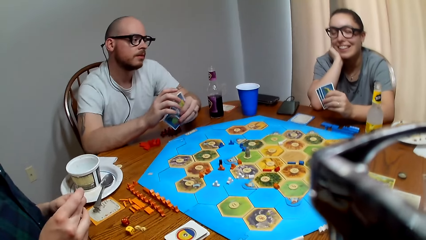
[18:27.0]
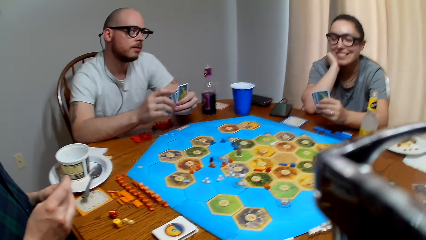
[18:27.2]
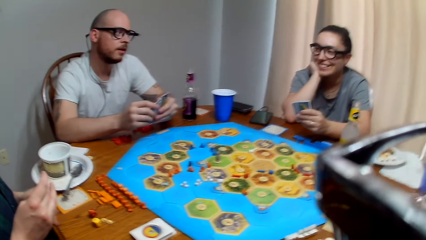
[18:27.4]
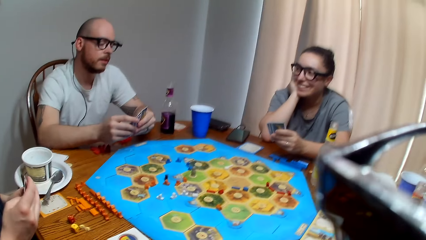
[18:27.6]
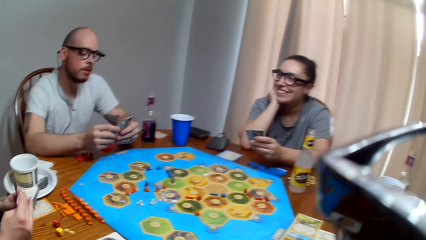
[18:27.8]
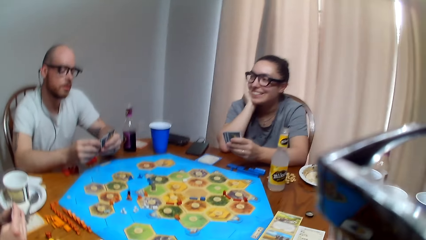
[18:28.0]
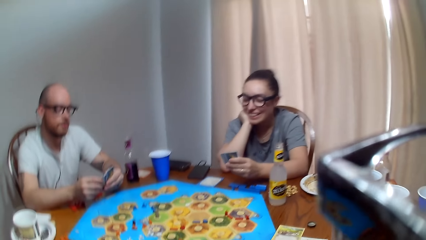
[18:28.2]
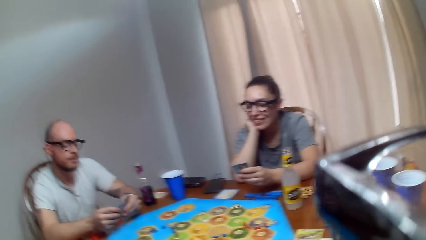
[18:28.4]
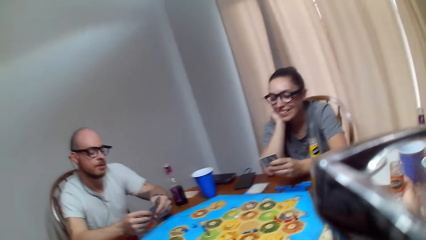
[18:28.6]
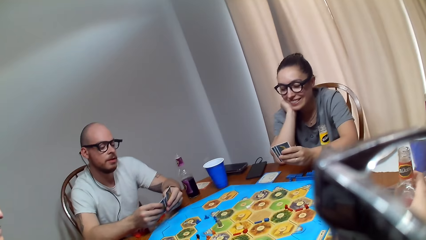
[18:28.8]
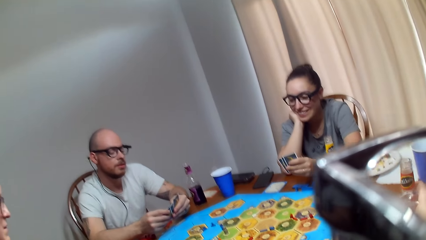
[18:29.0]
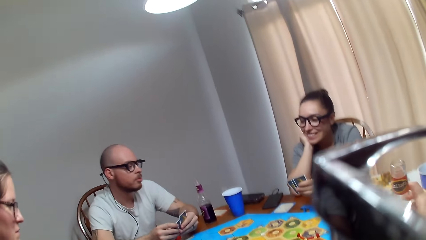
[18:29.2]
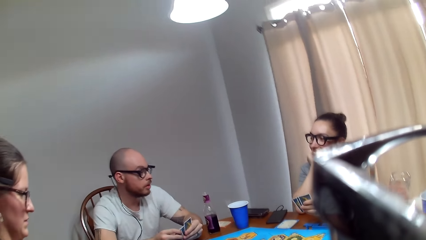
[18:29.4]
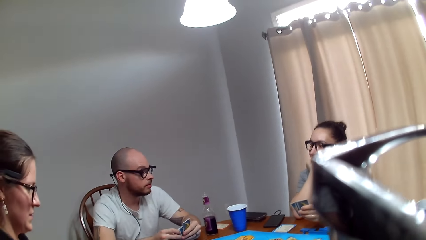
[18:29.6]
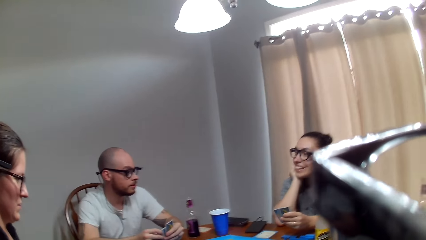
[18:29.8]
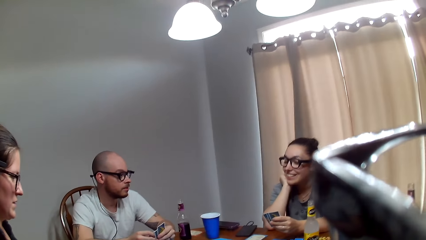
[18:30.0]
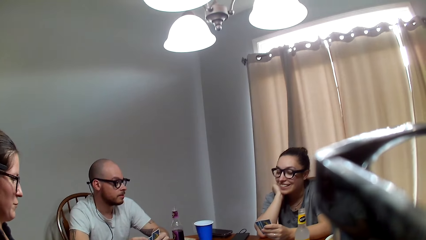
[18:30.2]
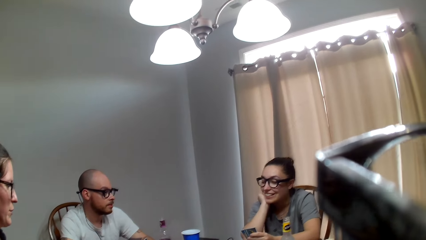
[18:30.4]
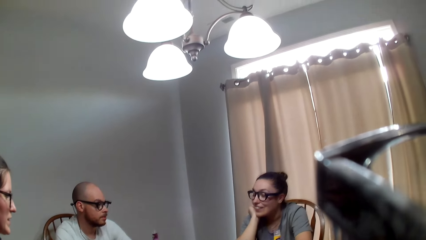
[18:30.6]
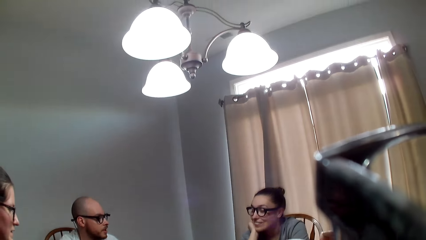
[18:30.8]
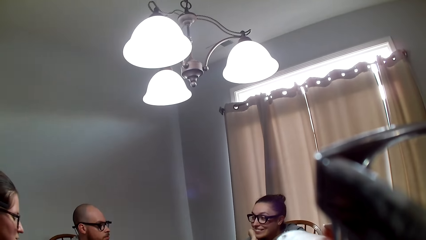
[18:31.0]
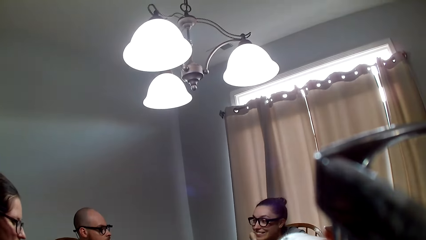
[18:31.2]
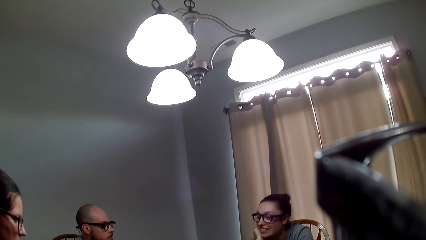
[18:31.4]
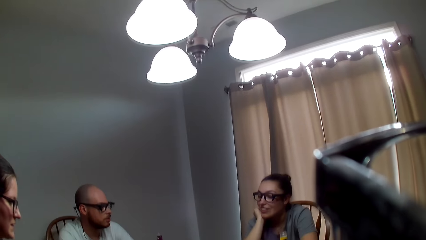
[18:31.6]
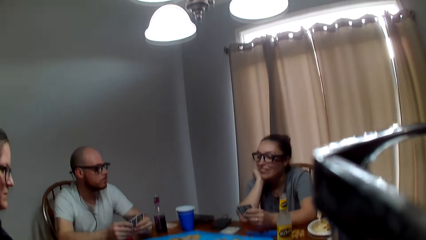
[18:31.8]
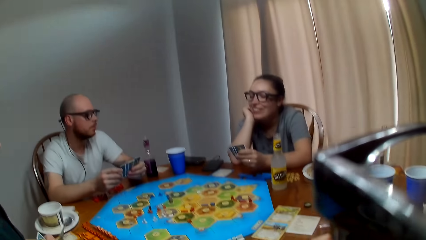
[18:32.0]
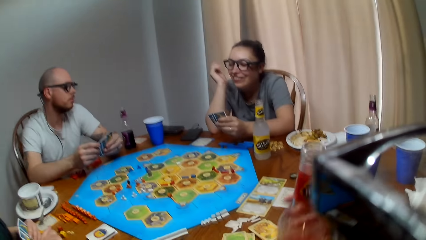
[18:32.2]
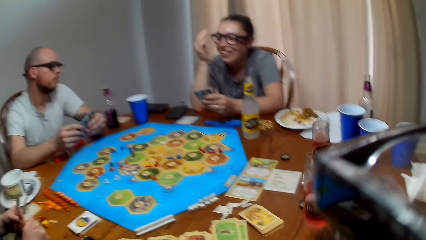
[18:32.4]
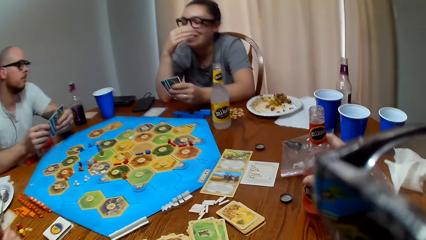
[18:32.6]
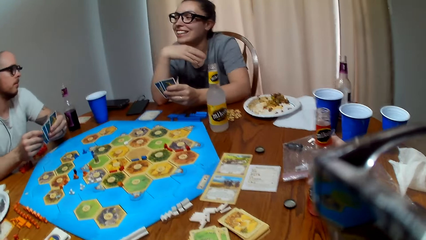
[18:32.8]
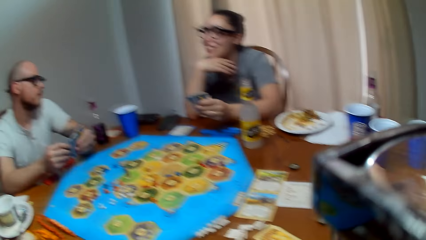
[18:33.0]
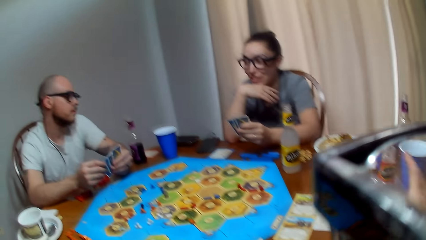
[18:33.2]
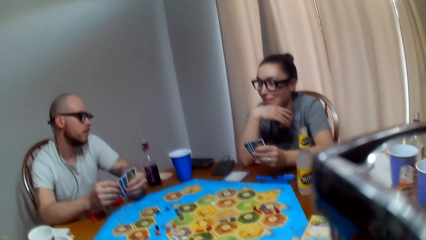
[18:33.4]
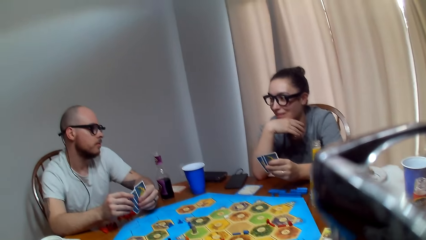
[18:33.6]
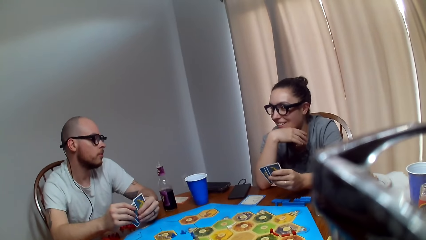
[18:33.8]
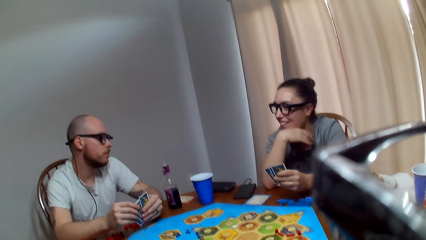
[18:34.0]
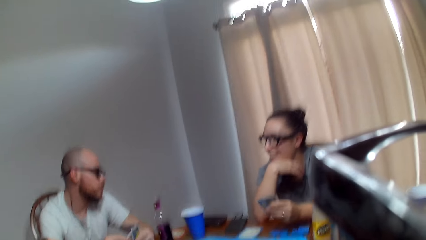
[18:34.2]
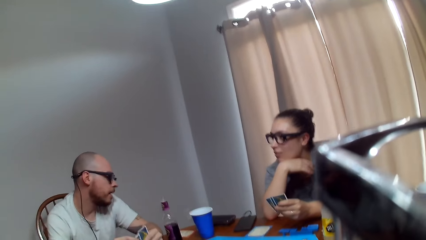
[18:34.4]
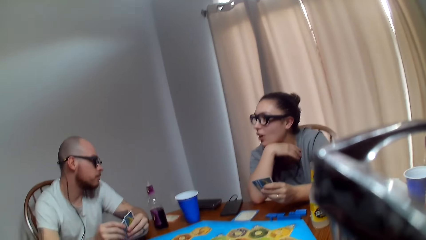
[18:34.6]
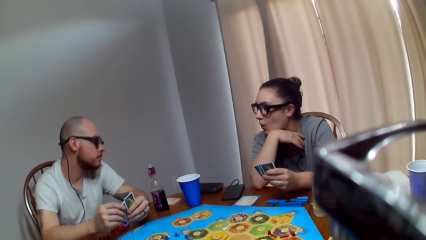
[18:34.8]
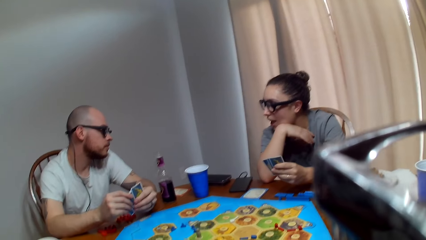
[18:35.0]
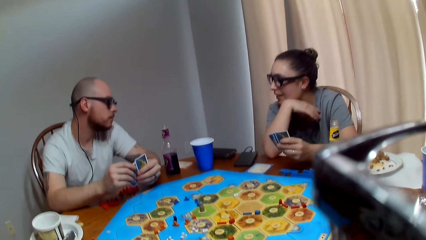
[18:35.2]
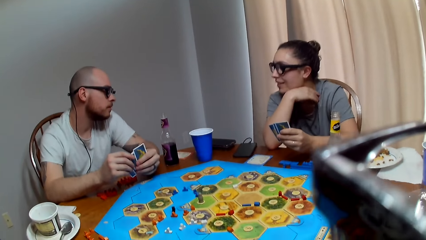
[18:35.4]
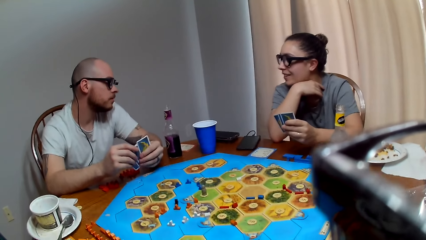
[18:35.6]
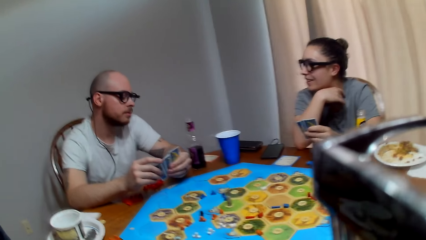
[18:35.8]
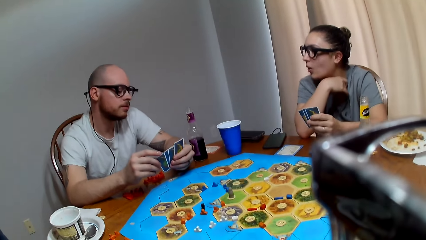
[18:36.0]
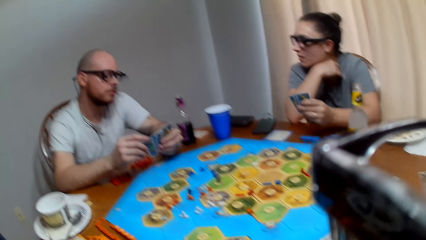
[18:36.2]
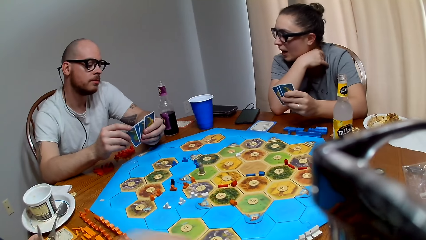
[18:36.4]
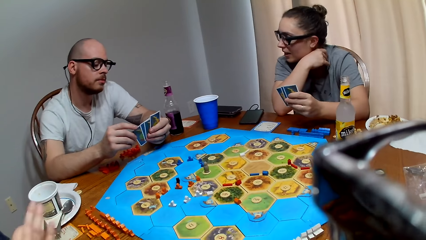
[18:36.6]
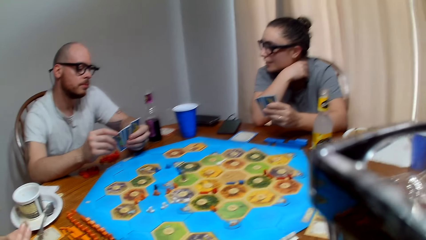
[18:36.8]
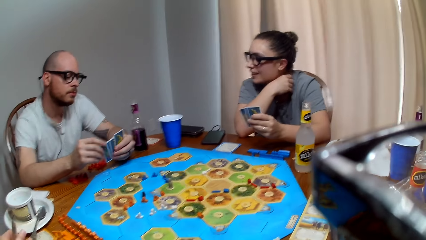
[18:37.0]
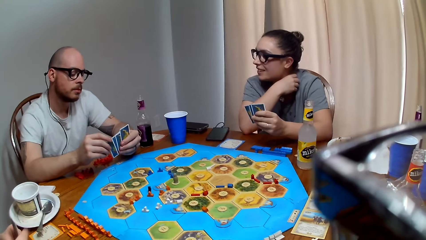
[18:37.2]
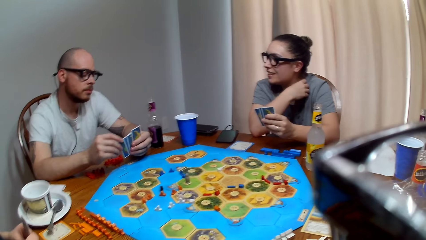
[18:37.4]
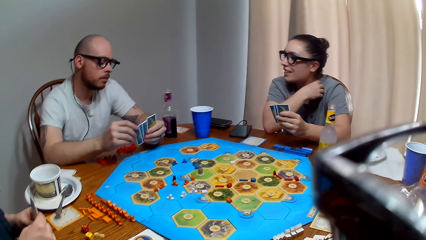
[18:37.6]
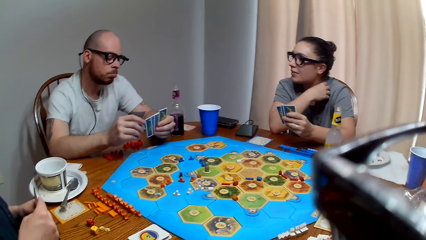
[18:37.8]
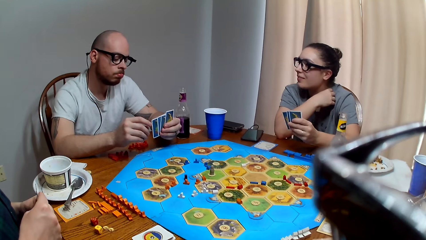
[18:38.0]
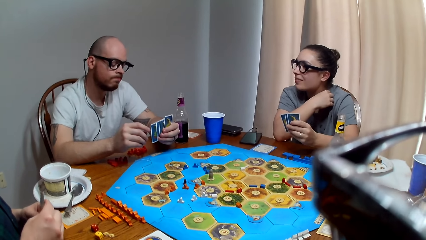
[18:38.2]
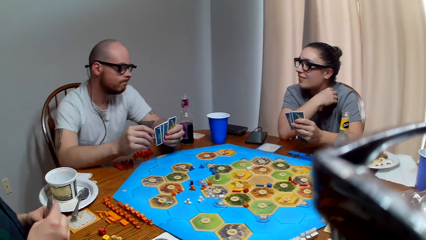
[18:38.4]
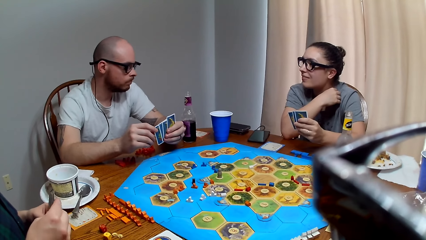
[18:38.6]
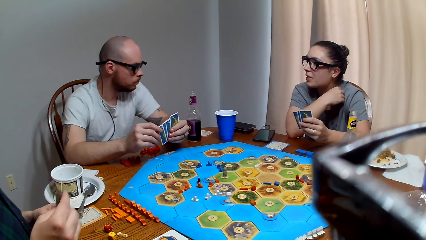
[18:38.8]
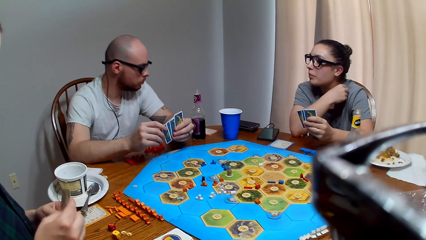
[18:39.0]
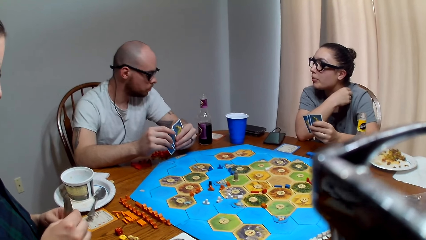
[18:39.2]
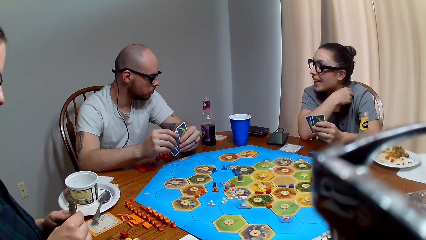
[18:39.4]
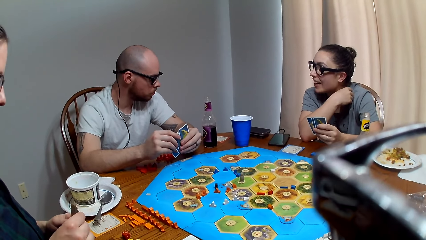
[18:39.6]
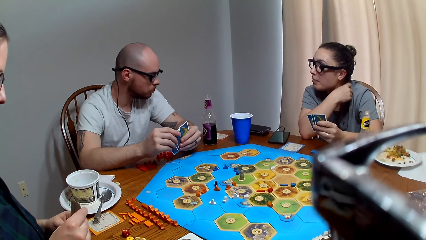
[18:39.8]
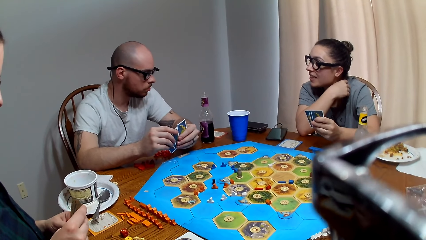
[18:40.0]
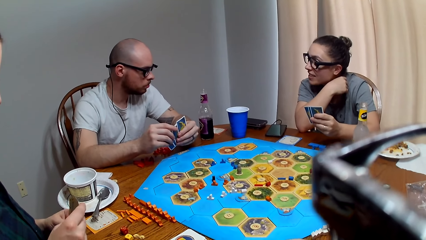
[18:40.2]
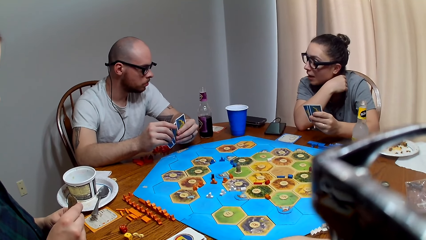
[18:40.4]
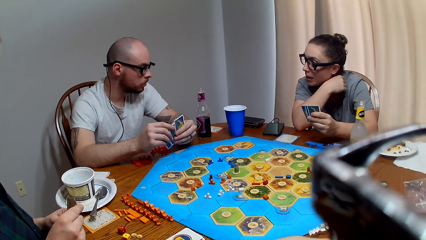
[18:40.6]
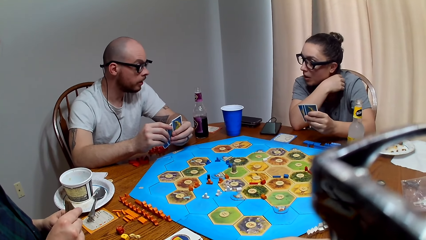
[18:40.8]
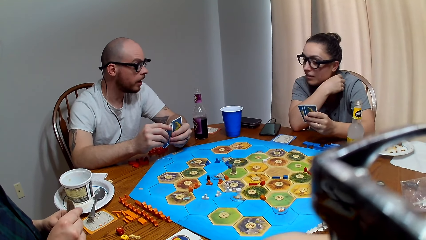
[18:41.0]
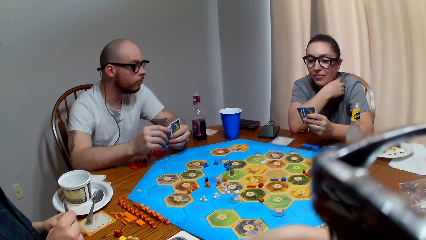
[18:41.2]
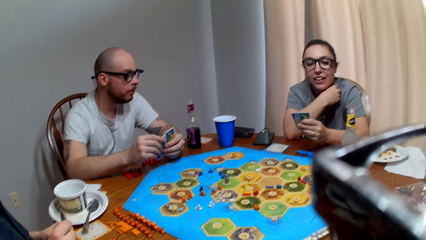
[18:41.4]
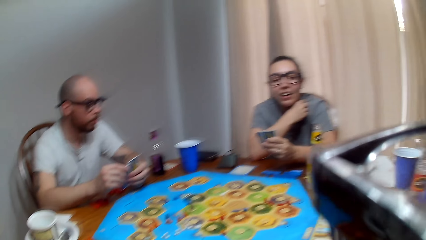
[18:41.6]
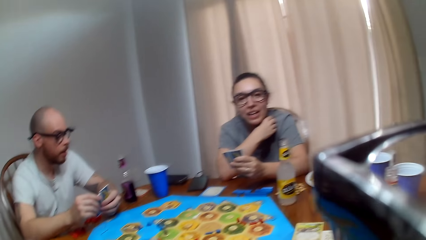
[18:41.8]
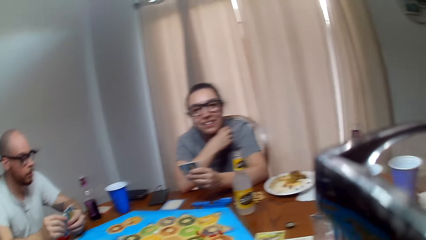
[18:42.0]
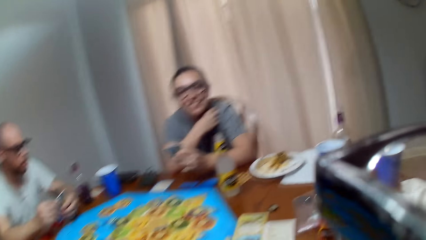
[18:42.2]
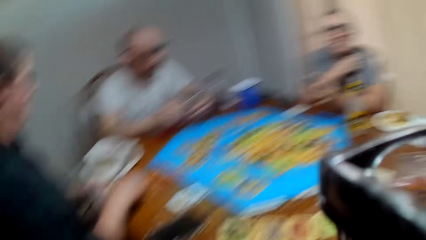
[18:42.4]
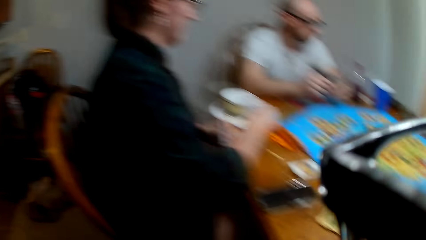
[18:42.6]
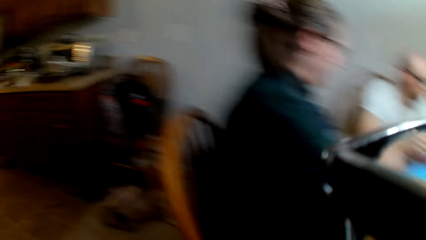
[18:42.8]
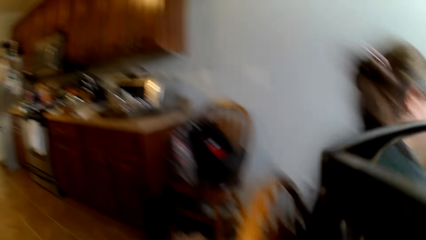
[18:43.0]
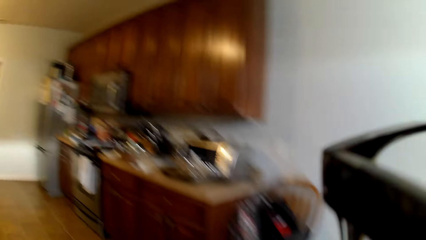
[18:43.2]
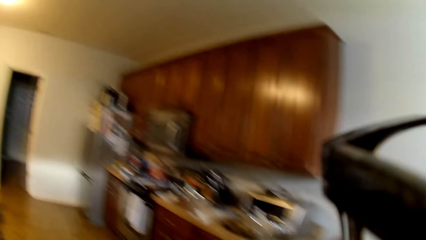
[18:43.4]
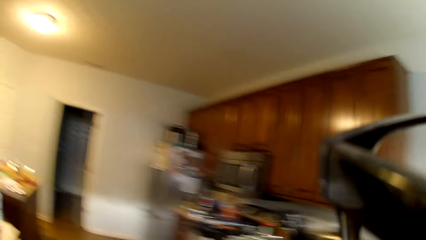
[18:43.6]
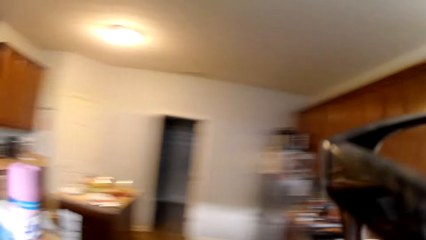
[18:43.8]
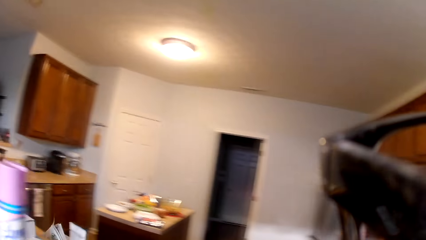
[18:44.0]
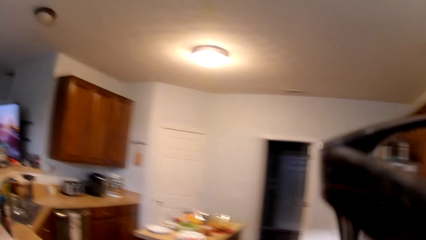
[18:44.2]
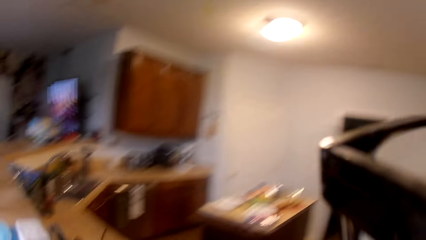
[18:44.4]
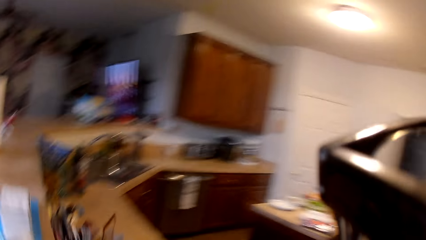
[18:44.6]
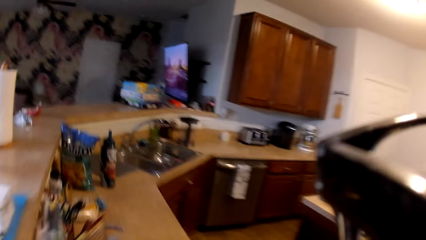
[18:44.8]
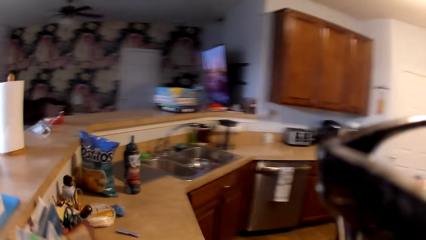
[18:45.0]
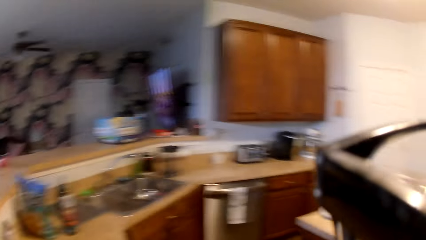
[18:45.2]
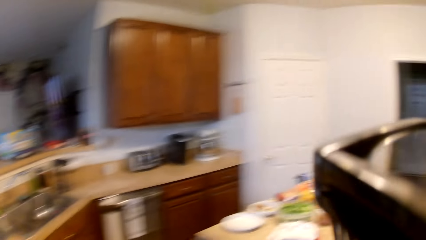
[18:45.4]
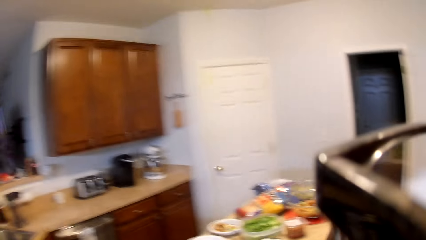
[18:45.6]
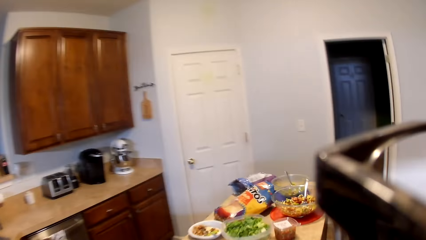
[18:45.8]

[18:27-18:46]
A woman arranges the cards. Another woman nods her head. A man speaks to the other woman. The other woman nods her head. The camera wearer drinks their beverage. The other woman responds to the man. The camera wearer places the bottle on the table. The man talks to the other woman. The camera wearer converses. The other woman murmurs to the man. The man responds to the other woman. The camera wearer turns around and moves around the kitchen.
